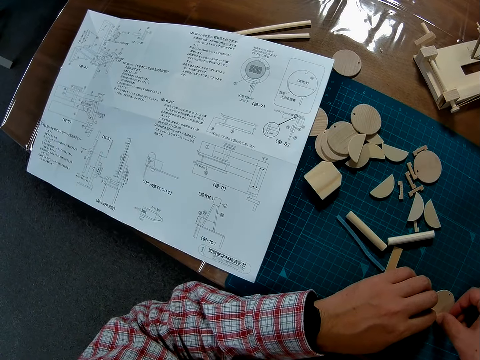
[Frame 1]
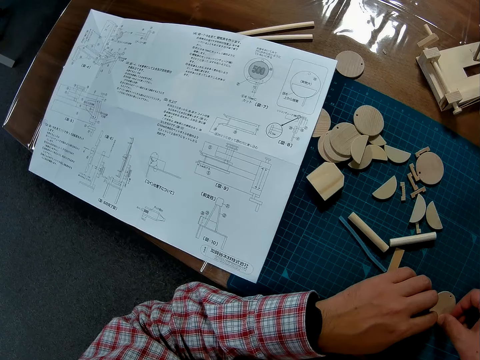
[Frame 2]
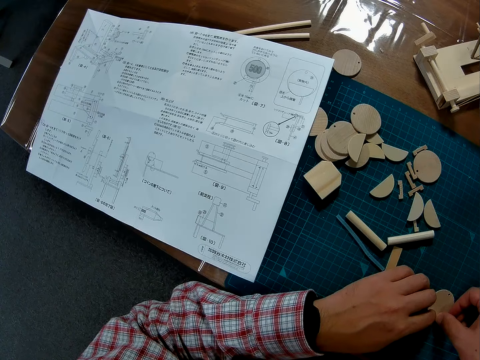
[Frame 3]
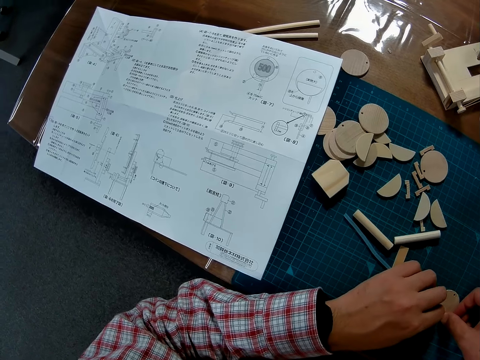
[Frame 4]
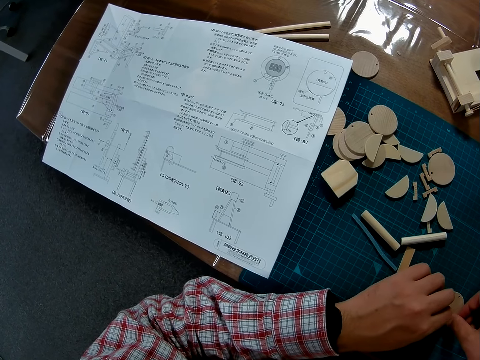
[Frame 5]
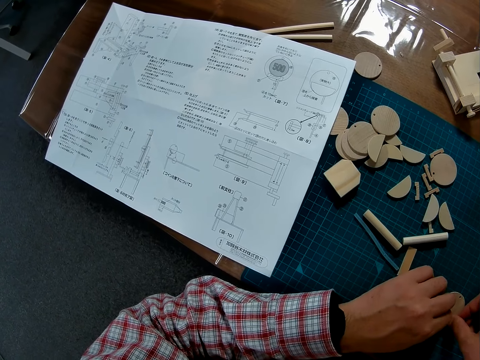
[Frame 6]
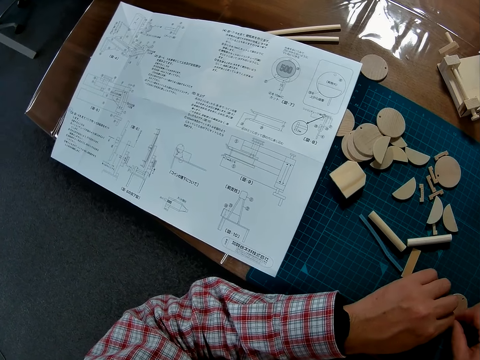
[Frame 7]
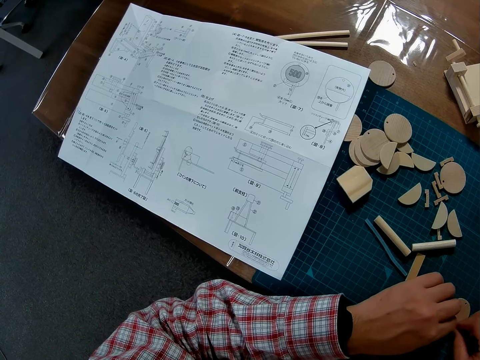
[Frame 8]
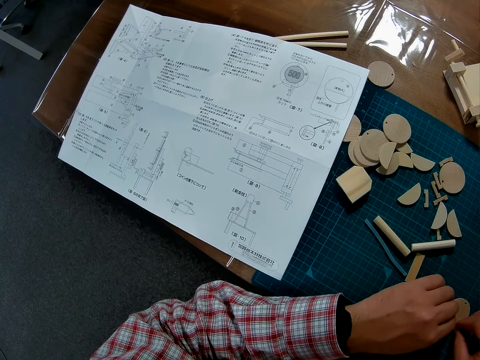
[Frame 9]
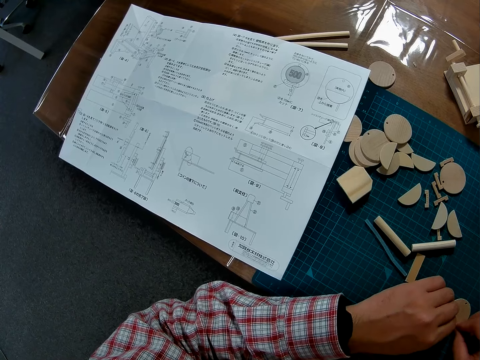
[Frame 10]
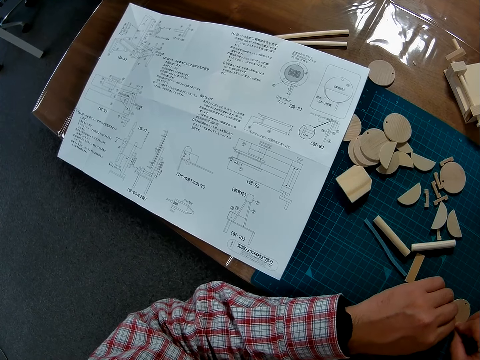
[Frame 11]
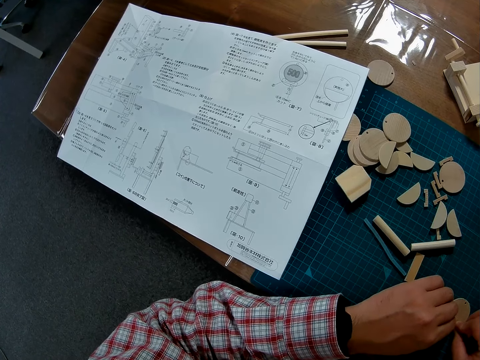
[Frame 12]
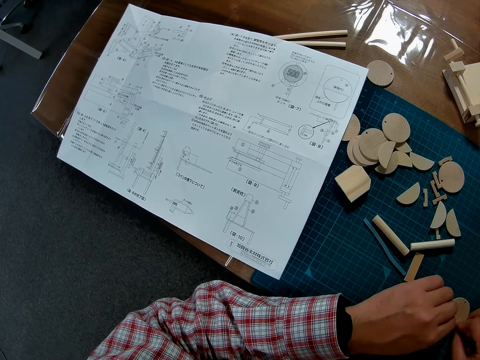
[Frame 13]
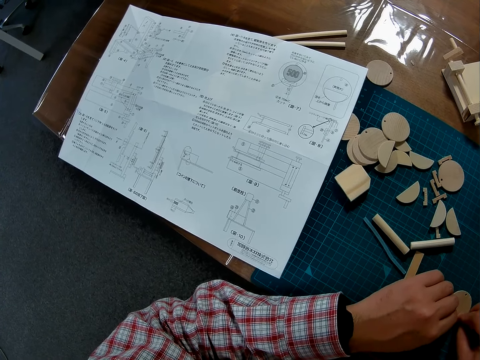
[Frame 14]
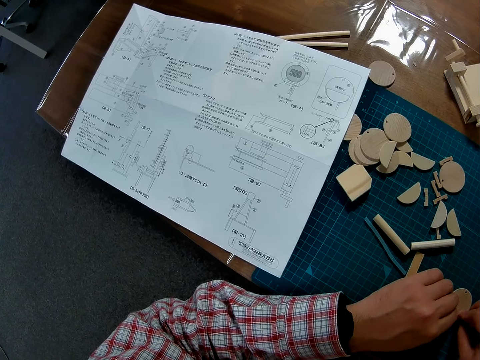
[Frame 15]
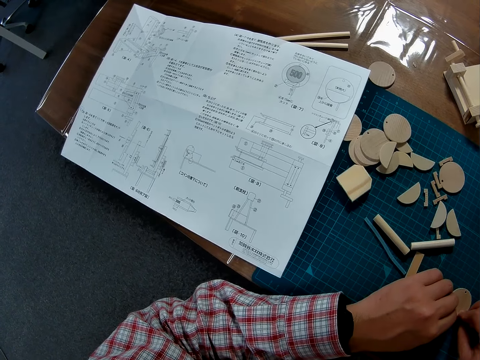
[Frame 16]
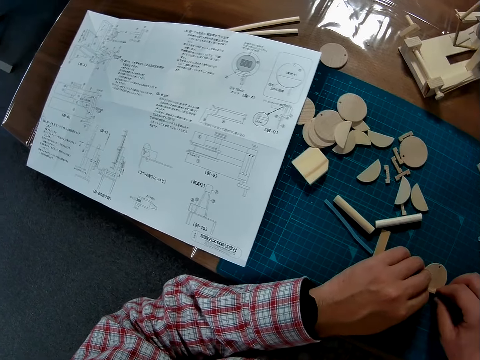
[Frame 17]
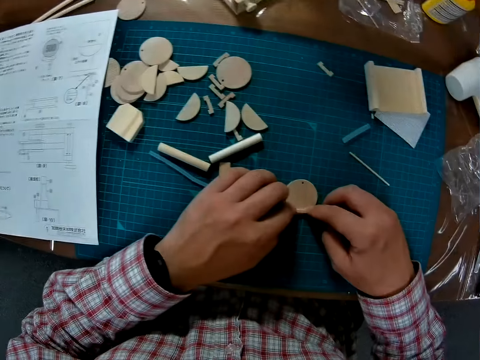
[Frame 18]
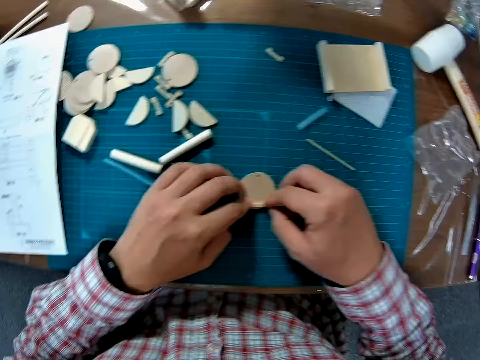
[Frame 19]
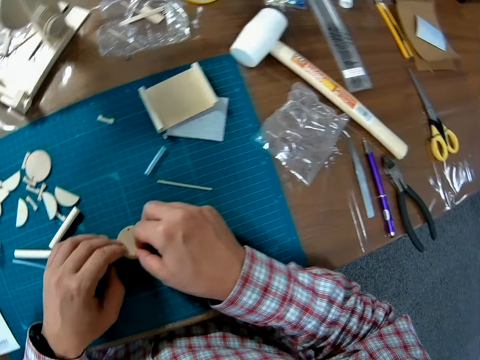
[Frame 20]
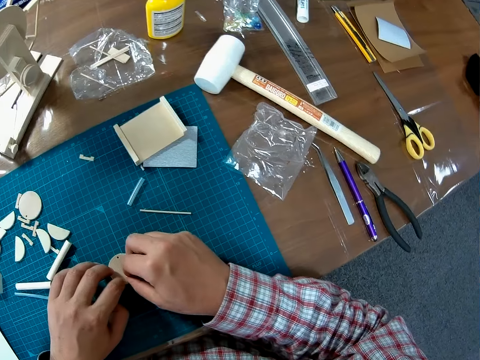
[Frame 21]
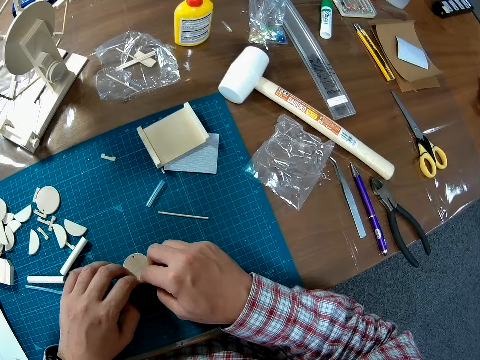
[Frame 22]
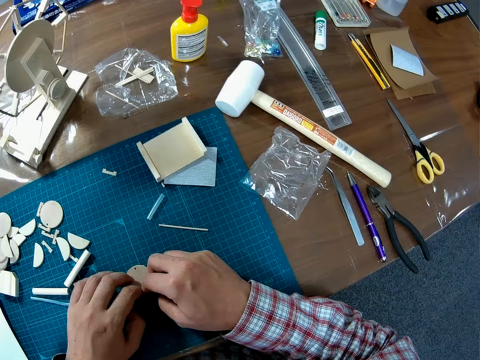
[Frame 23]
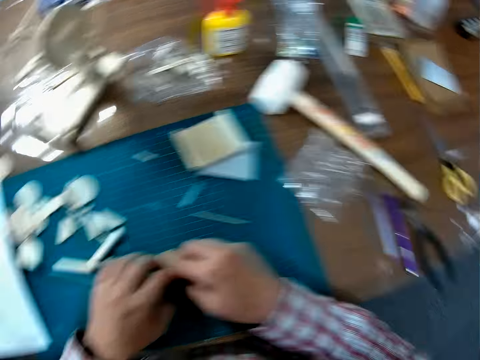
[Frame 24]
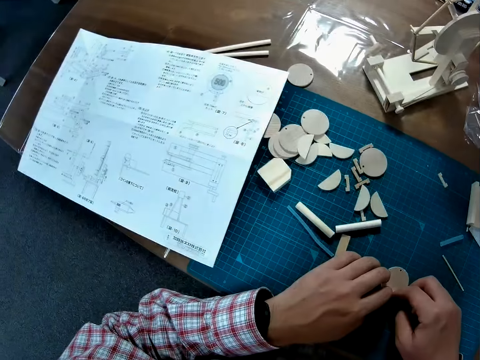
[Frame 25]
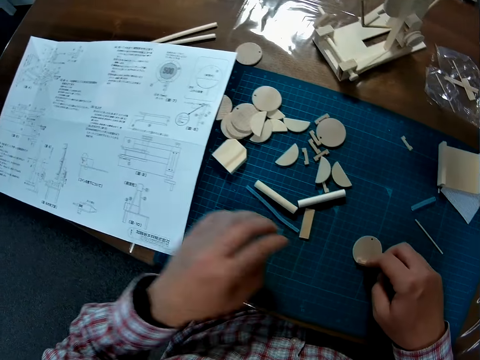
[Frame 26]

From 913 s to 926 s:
The camera wearer adjusts a piece of wood on a paperboard on a cutting mat. They look around a table.

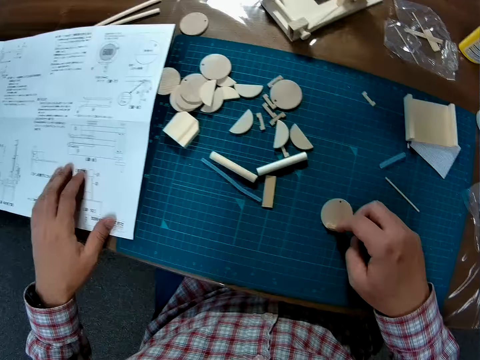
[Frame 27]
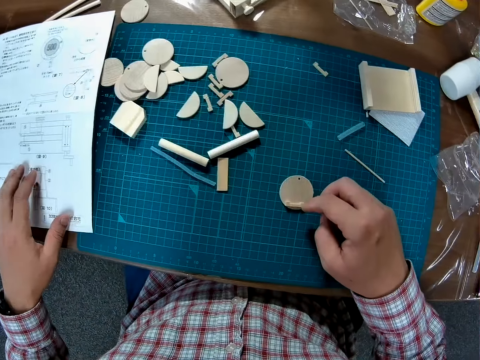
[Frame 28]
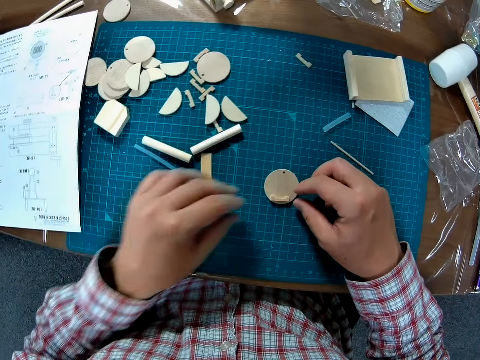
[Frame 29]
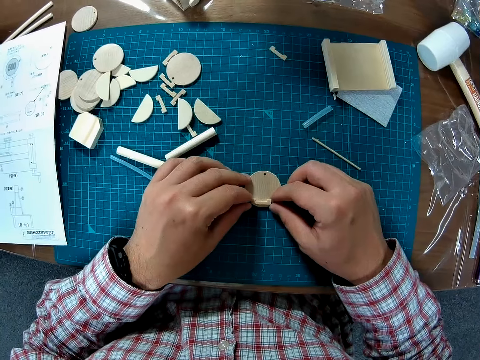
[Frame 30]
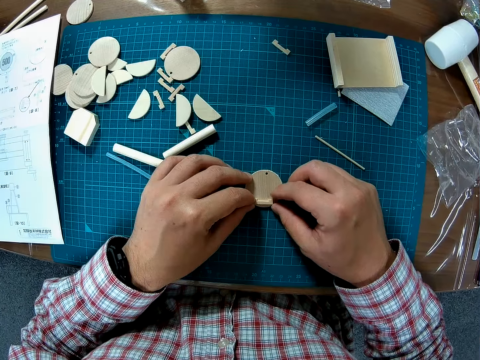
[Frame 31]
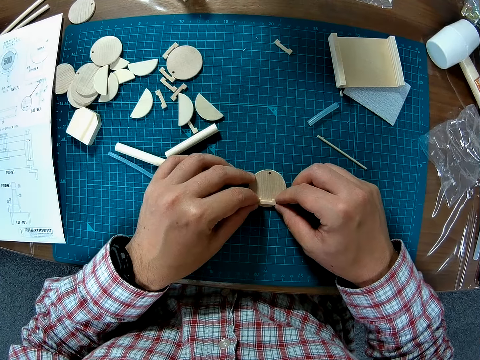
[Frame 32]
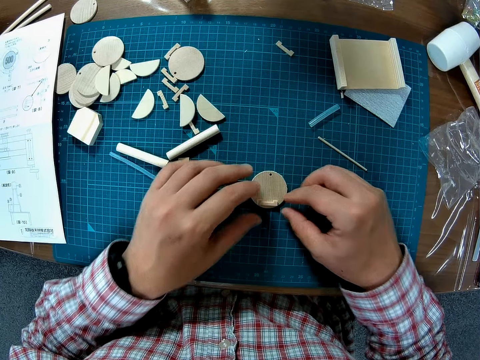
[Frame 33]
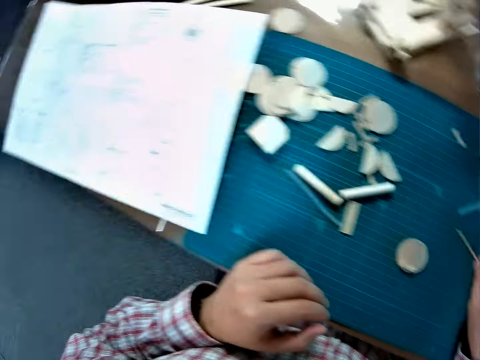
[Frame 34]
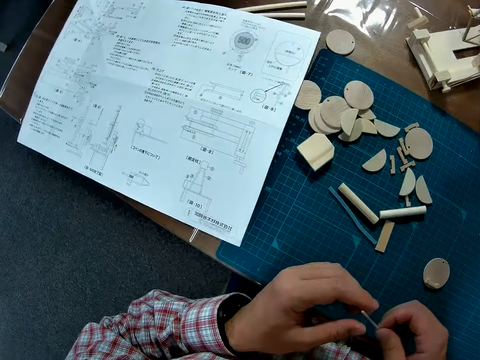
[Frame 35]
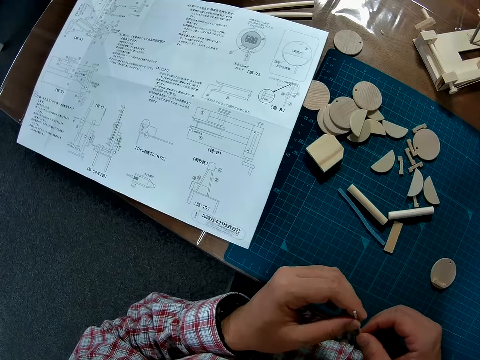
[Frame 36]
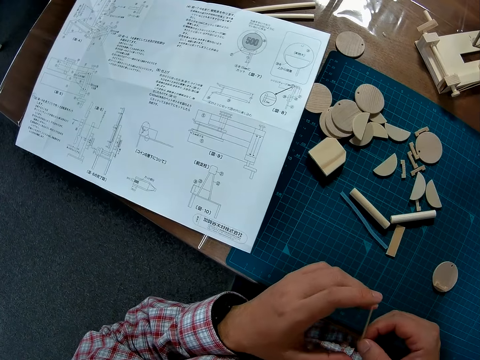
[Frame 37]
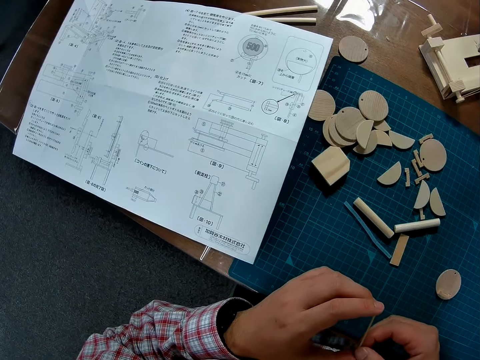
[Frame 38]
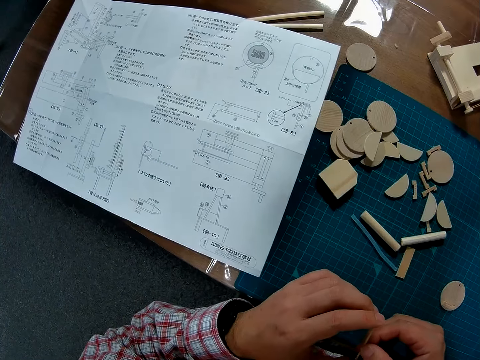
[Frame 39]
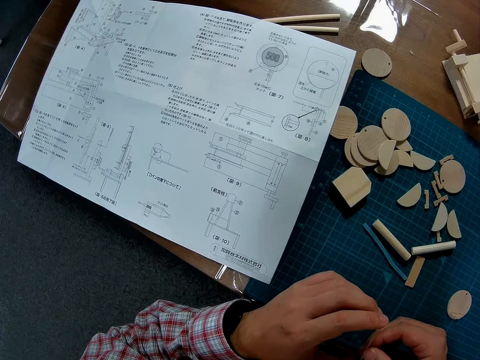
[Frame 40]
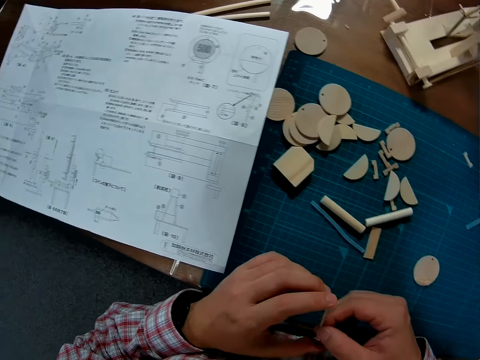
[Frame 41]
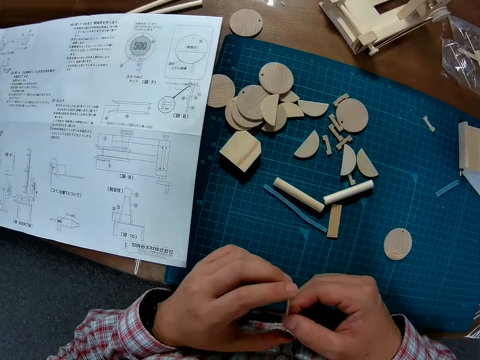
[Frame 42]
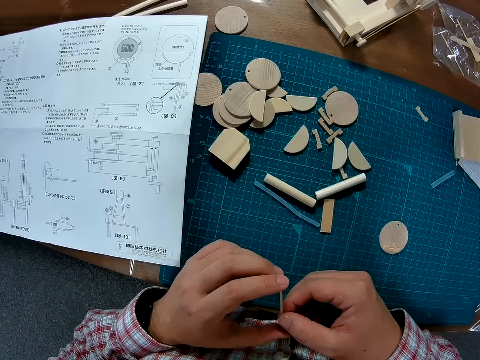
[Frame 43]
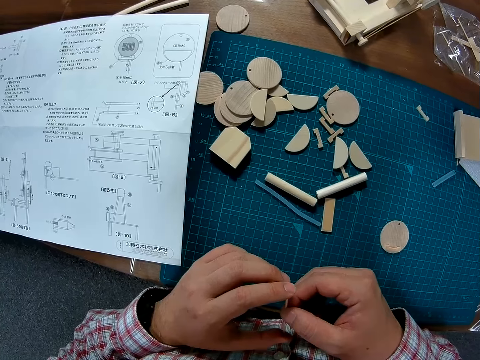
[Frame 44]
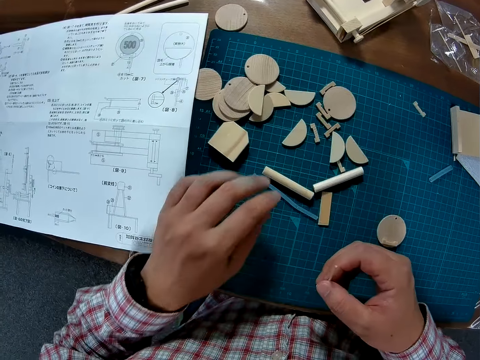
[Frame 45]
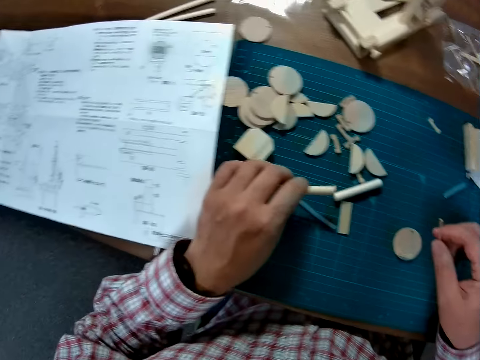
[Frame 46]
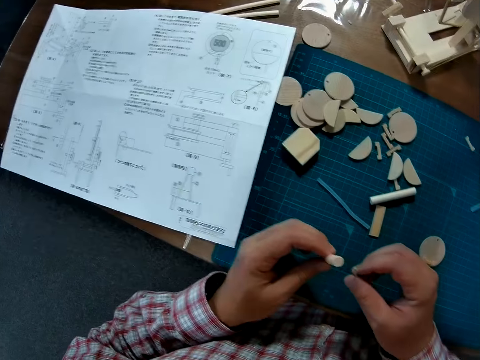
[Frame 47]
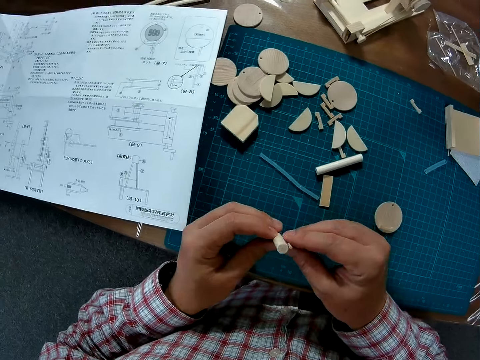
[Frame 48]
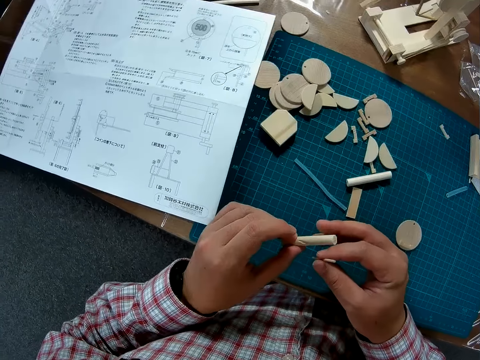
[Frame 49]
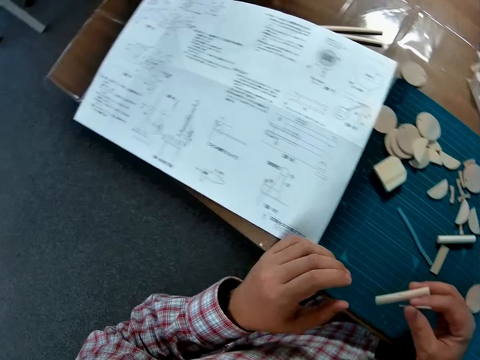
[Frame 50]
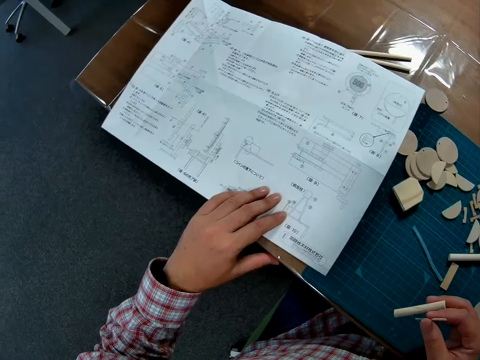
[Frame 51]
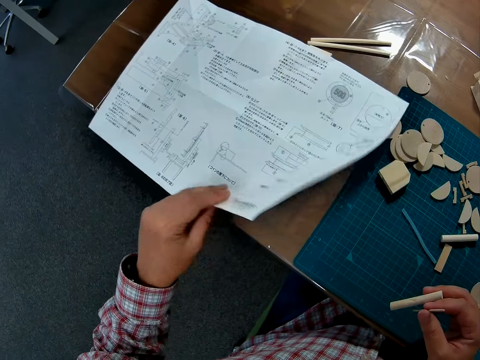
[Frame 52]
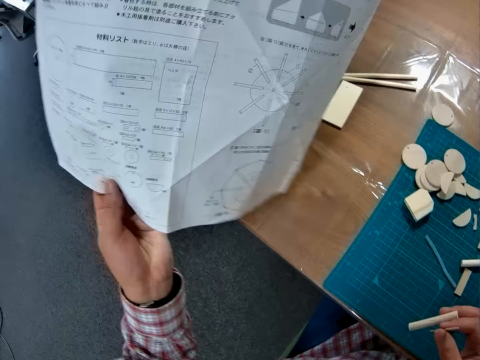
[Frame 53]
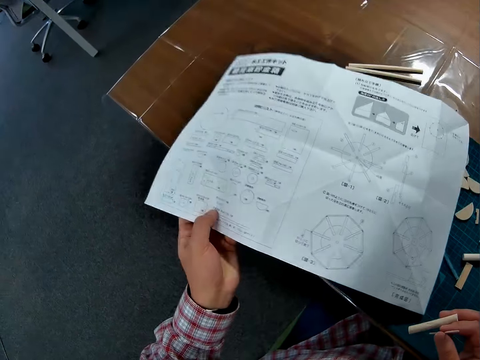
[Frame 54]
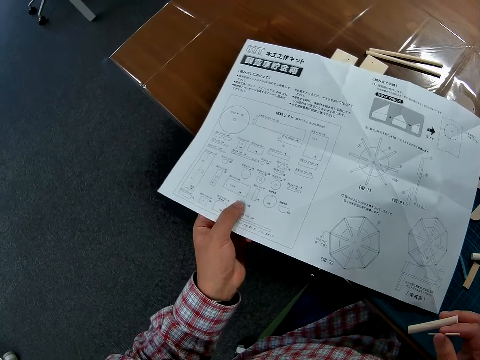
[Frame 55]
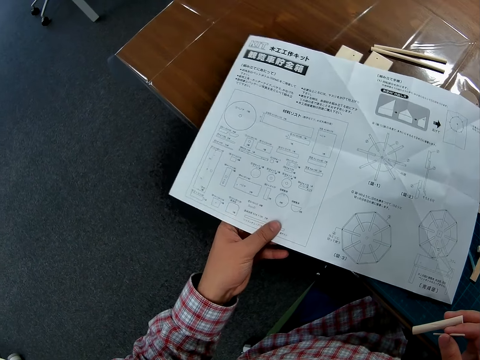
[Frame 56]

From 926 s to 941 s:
The camera wearer places his left hand on the manual sheet. He moves a piece of paper on a table. He fixes the small wood piece on the round wood piece on the table. He picks up a needle-like wood piece from the table. He holds the piece of wood with a hand and checks the wood piece with both hands. He flips the piece of wood on a hand. He looks around the table. He picks up a wood piece from the table with his left hand. He places the two wood pieces on both hands and holds the two wood pieces in his right hand. He flips a piece of wood on a hand. He studies the manual sheet. He flips the manual sheet over on the table with a hand. He puts down the piece of paper on the table with a hand.
